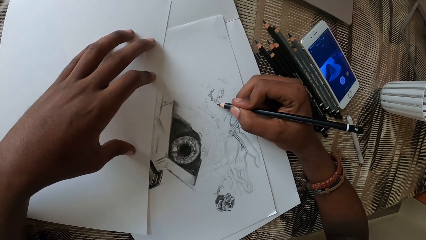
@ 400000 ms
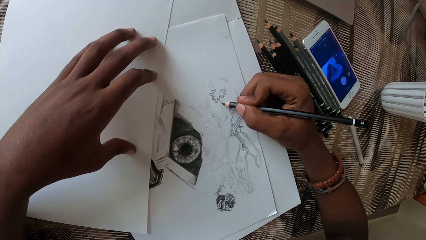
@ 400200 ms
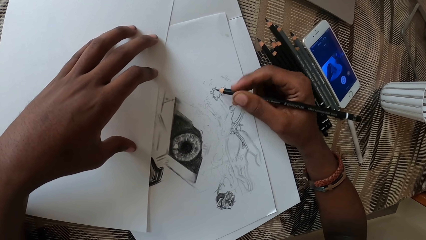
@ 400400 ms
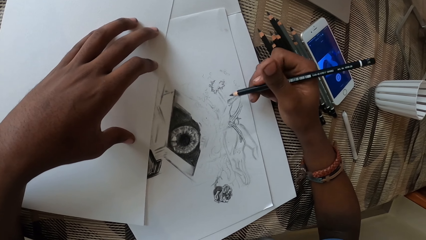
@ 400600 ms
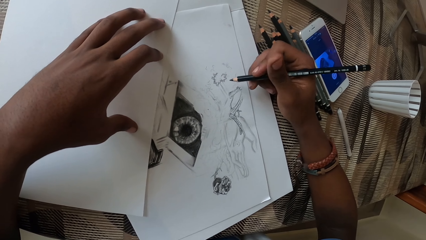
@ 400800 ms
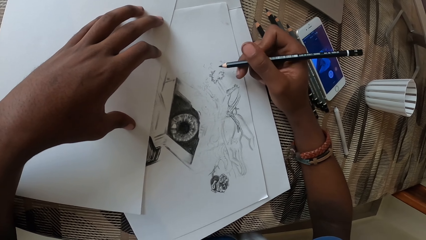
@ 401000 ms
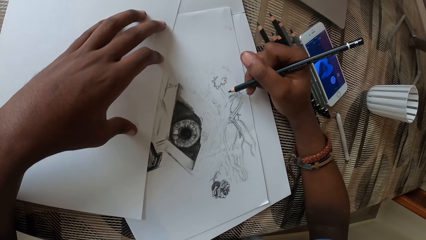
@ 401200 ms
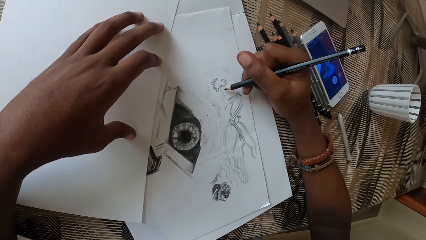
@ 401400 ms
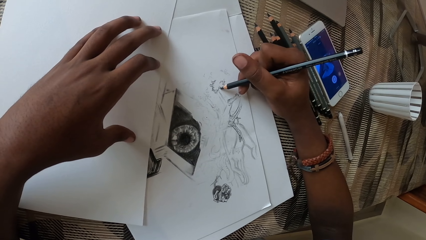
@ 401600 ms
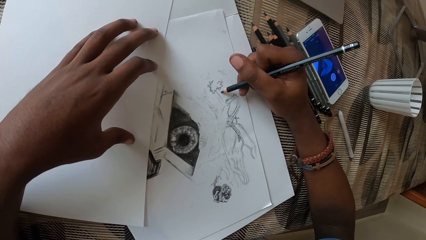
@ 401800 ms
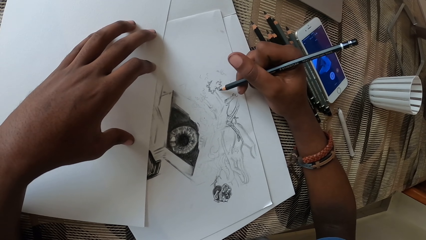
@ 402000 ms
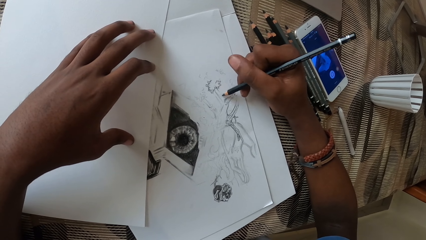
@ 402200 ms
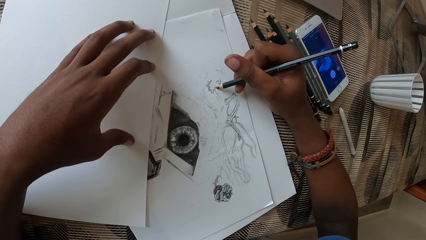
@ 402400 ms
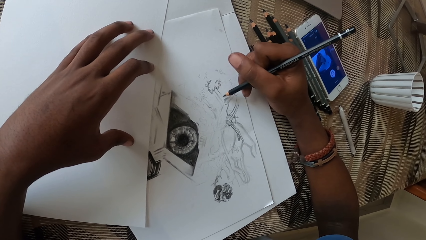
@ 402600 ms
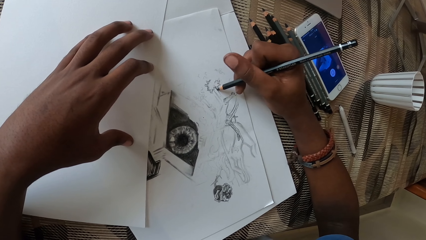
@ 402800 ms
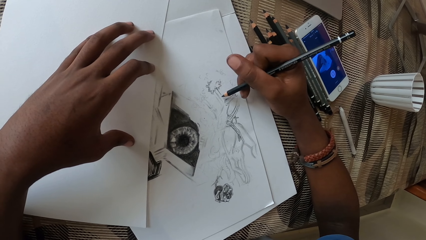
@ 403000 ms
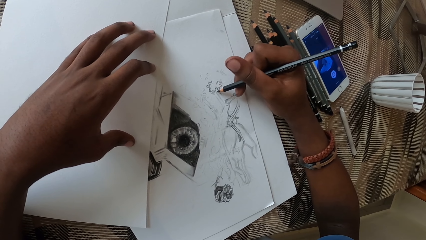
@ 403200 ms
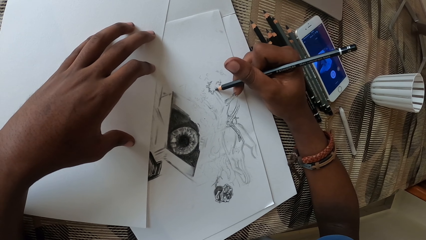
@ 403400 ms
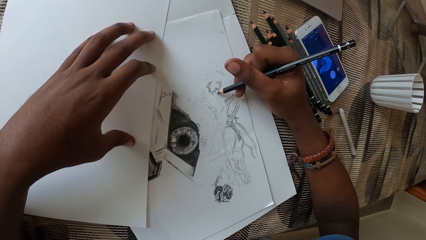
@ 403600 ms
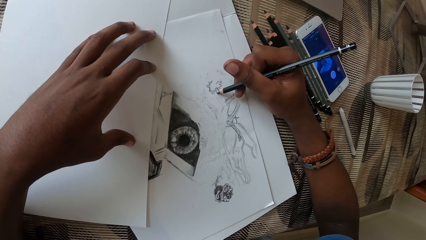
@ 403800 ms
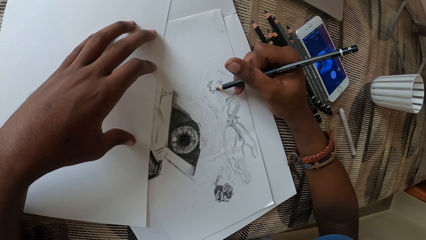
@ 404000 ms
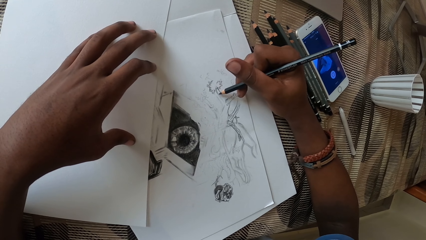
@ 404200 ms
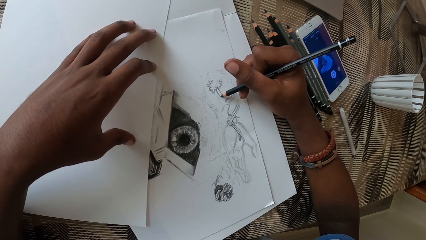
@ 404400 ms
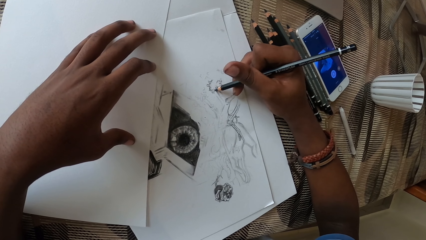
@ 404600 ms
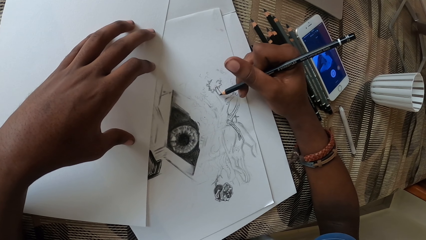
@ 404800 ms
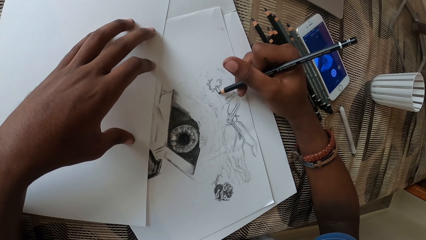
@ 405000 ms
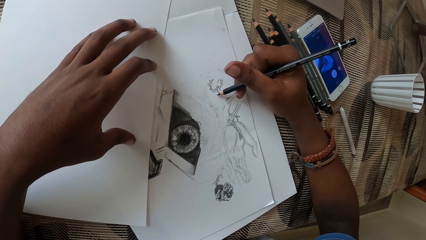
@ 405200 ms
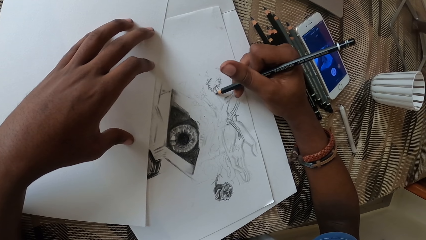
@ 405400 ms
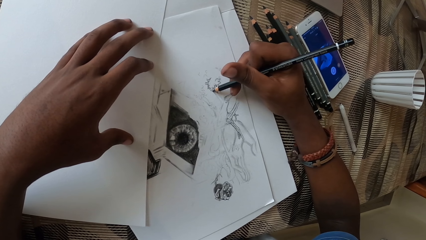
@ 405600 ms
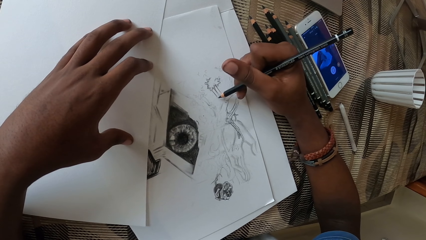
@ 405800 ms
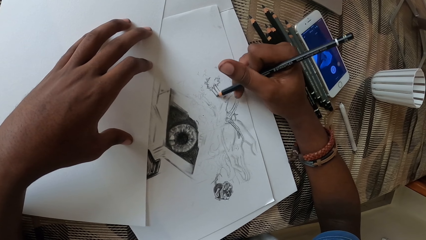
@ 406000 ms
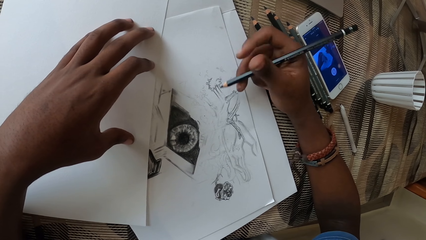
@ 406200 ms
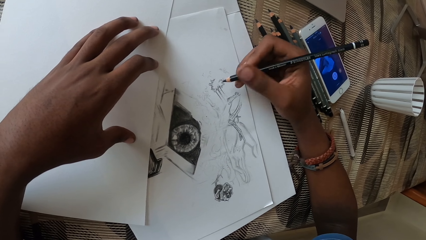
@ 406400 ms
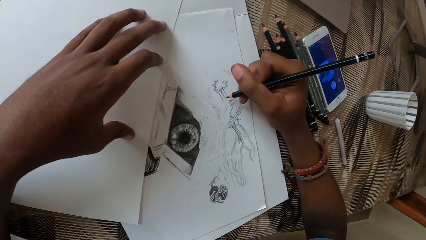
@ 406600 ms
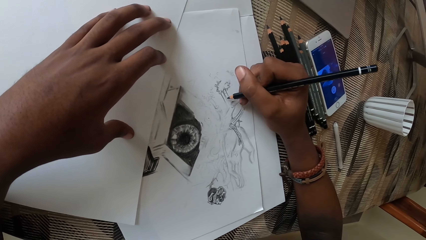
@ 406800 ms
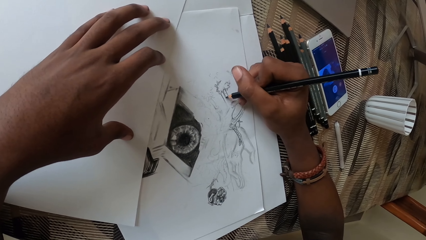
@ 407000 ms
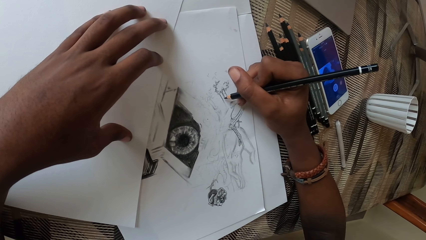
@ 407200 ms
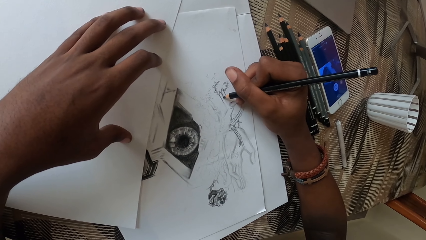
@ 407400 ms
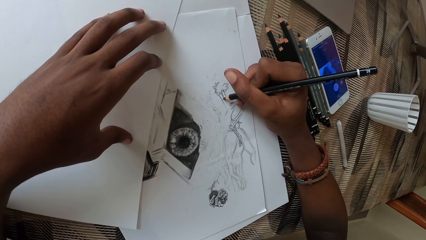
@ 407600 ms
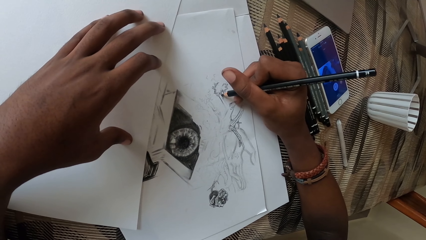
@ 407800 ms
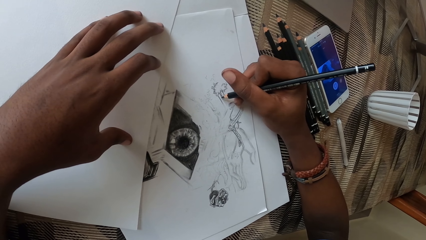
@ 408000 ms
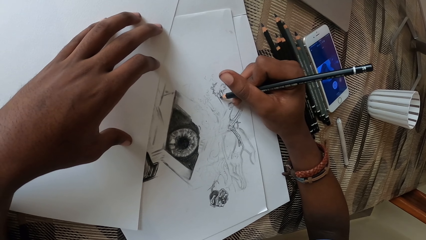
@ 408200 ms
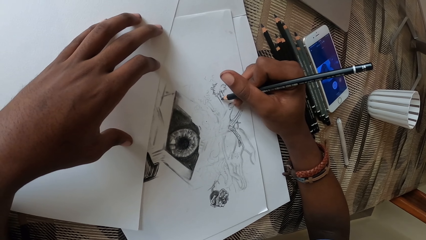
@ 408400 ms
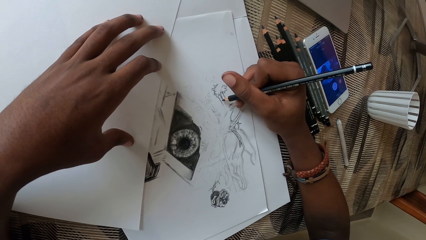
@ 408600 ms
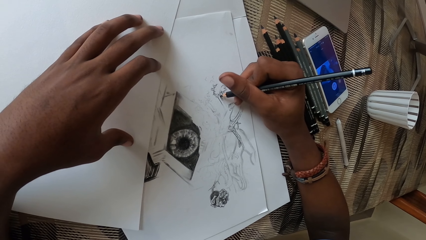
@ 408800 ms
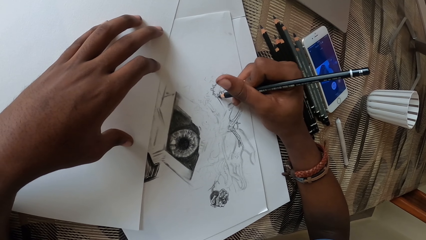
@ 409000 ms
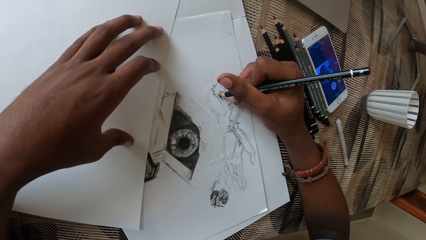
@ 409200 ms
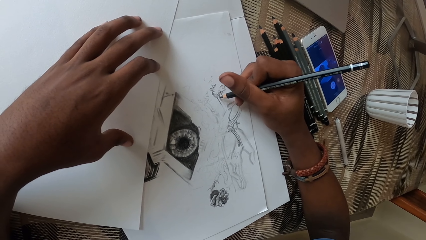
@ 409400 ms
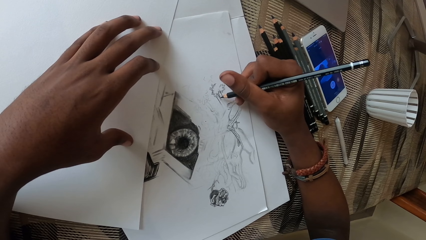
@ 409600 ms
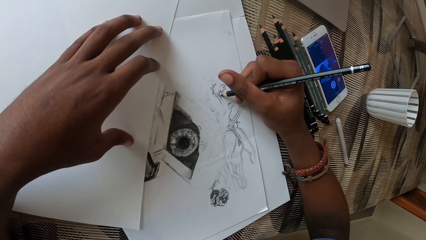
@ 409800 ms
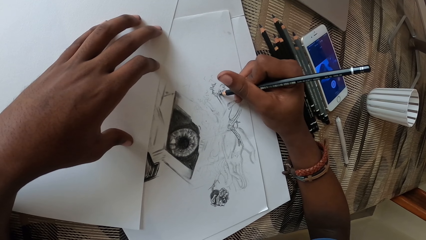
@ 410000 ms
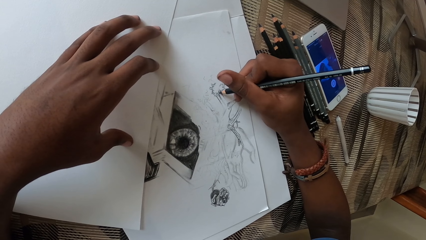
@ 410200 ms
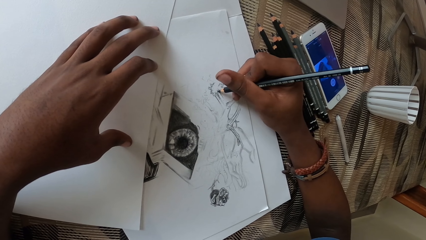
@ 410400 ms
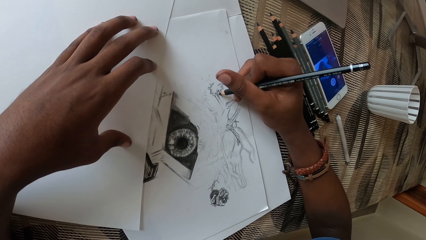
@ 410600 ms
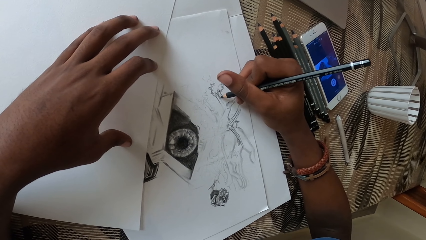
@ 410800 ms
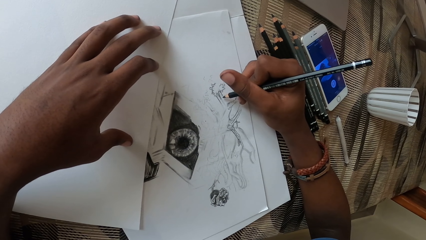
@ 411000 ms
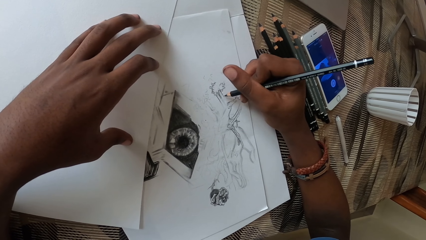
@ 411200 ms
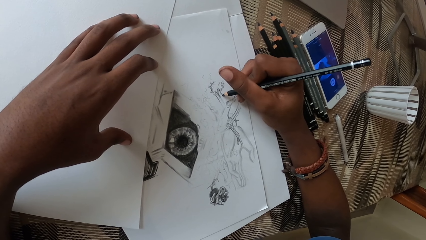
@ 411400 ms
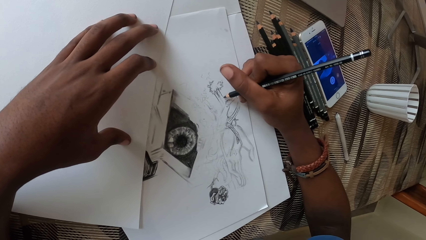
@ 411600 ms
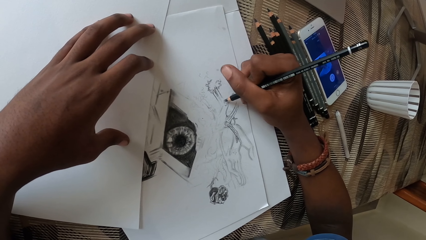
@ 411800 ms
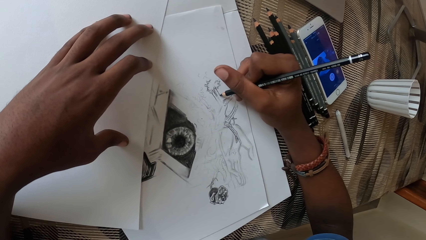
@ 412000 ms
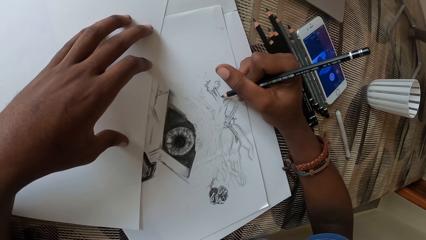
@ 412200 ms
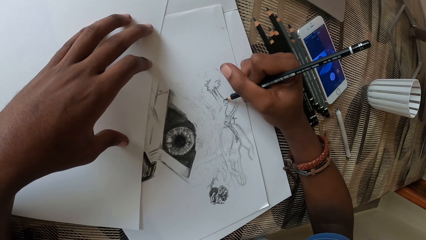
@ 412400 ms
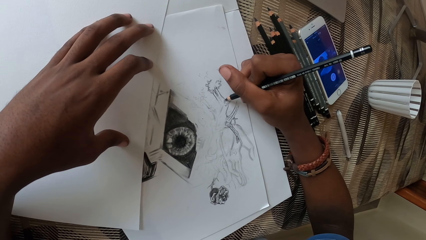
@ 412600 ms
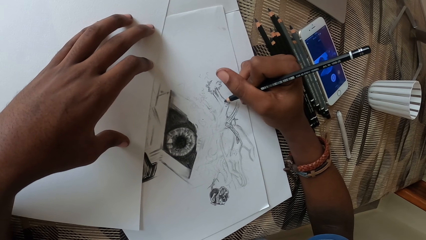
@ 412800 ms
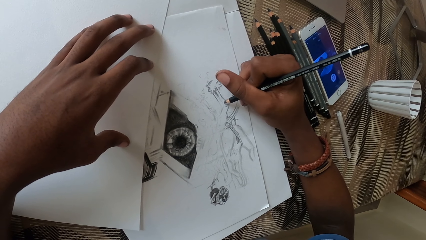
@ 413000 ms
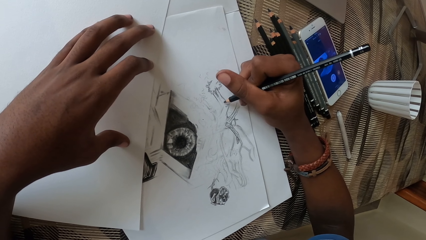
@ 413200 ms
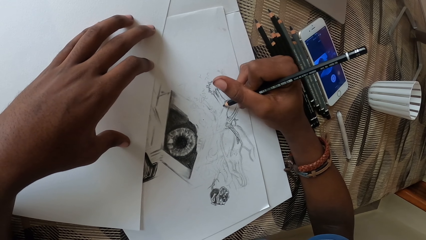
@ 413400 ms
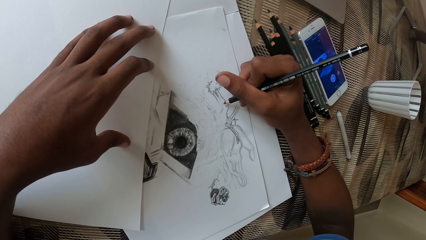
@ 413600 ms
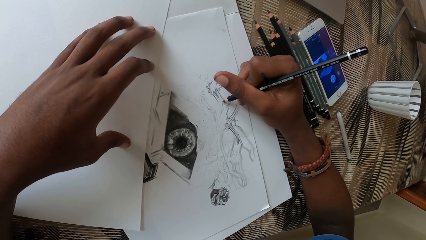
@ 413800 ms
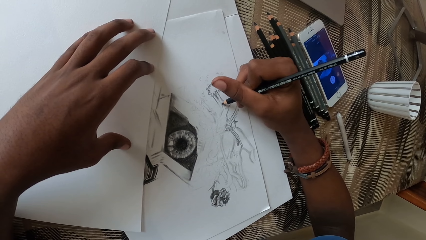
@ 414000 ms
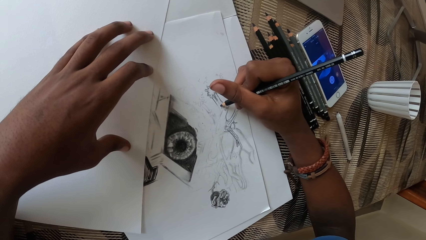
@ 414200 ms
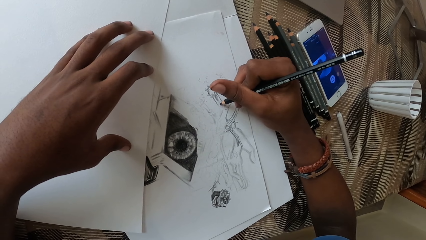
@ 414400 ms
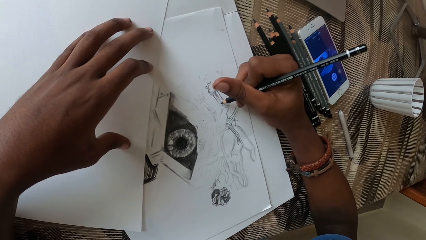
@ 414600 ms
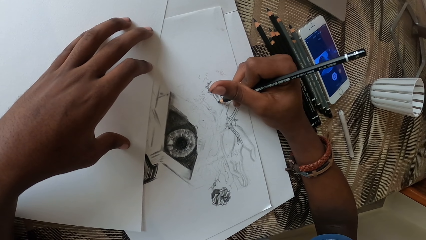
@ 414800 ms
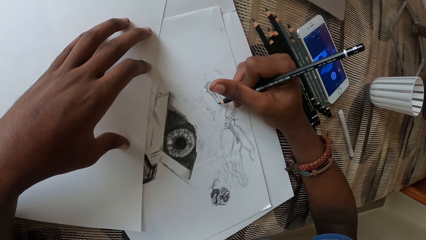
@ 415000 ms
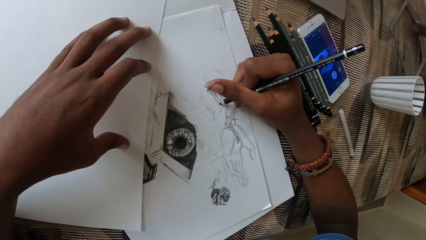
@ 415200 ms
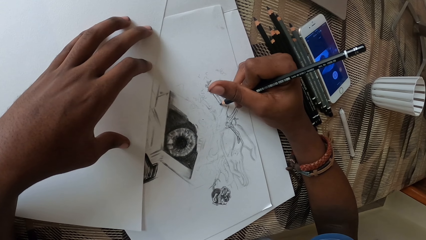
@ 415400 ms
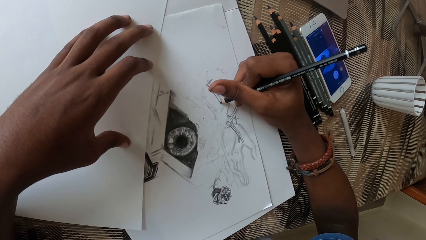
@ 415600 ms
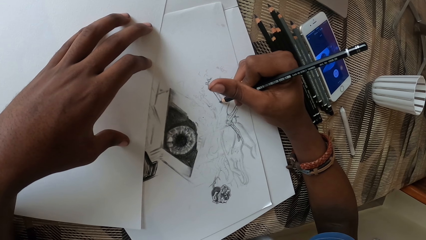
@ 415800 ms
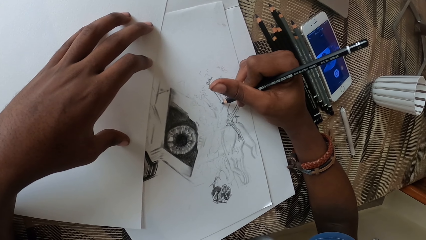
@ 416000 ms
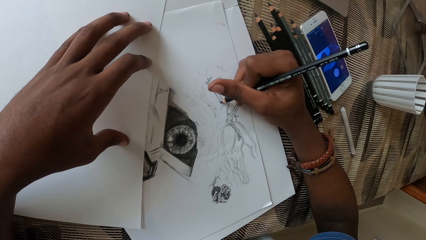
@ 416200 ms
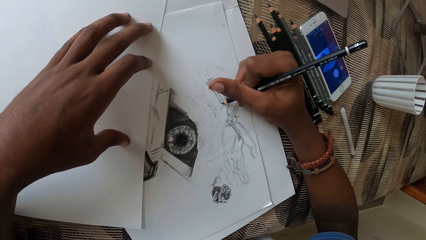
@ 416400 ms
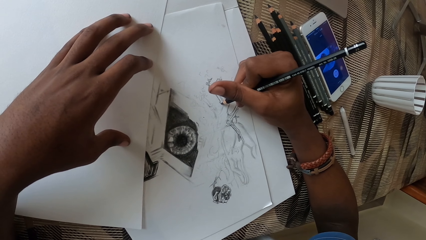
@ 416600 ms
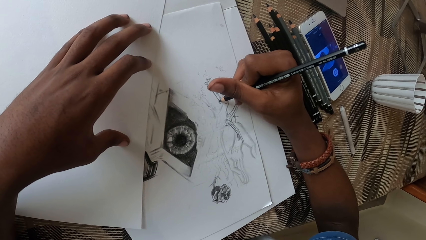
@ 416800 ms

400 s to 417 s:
The camera wearer moves the pencil. They draw on a paper with the pencil.
